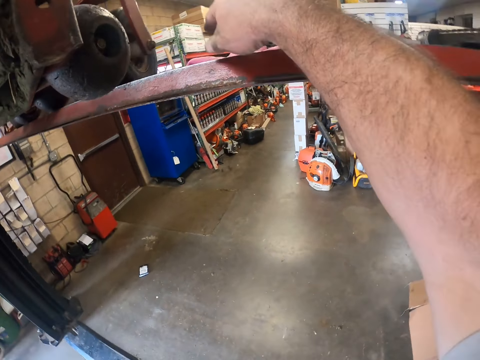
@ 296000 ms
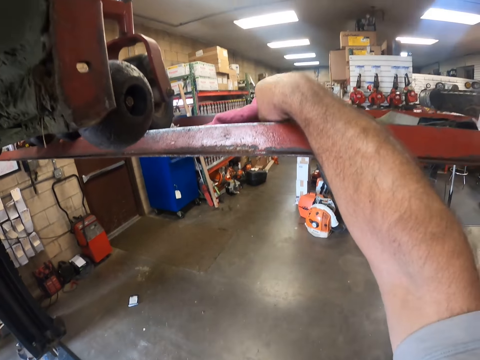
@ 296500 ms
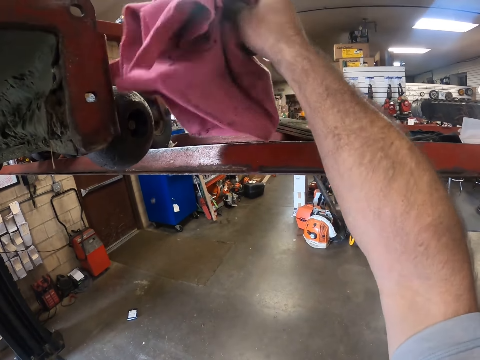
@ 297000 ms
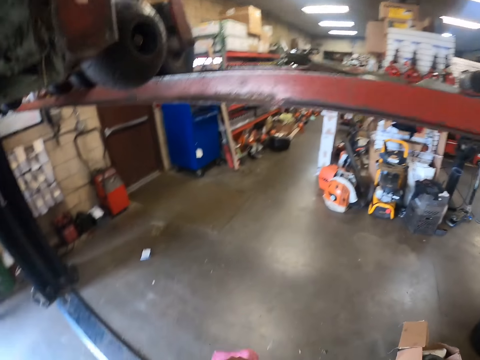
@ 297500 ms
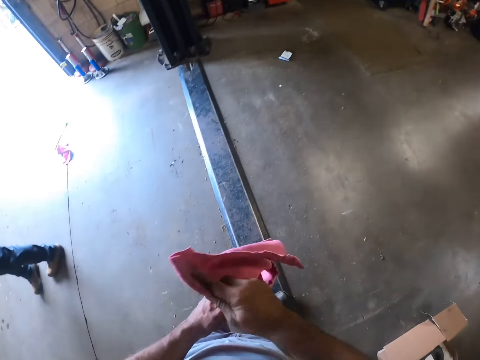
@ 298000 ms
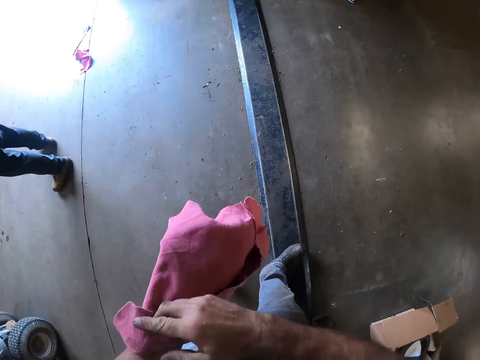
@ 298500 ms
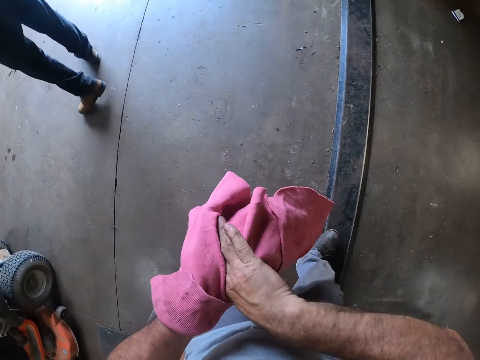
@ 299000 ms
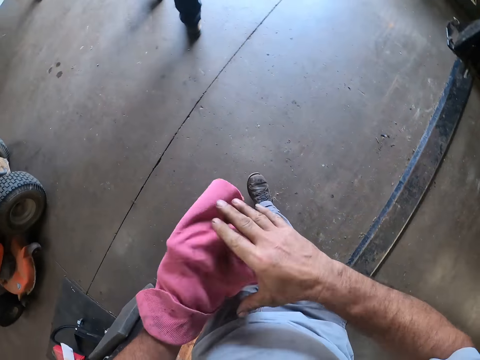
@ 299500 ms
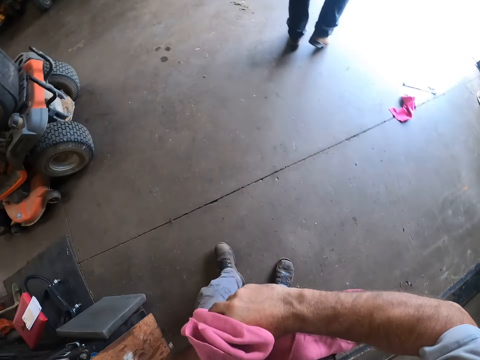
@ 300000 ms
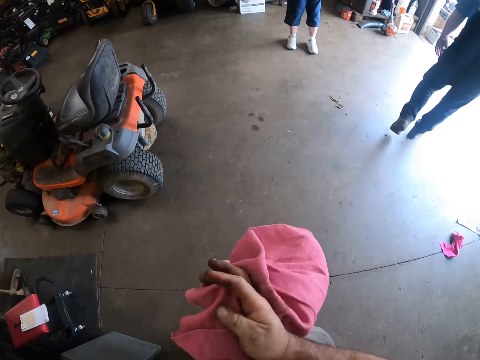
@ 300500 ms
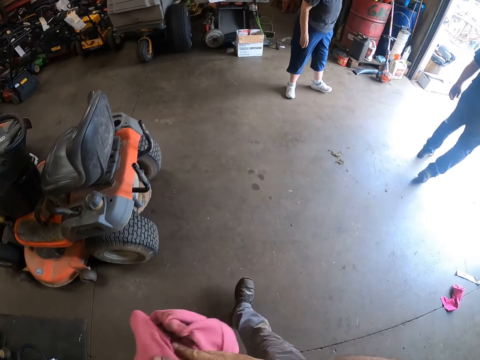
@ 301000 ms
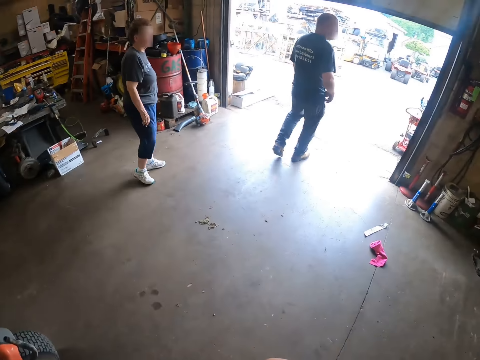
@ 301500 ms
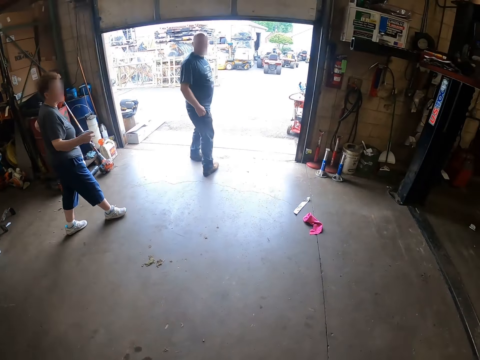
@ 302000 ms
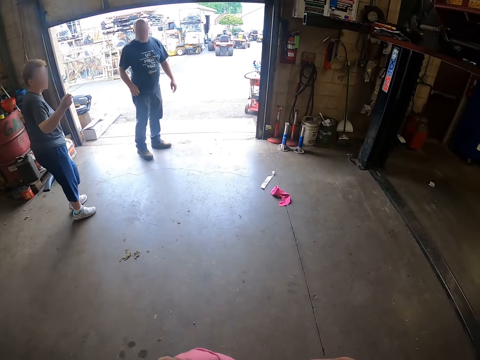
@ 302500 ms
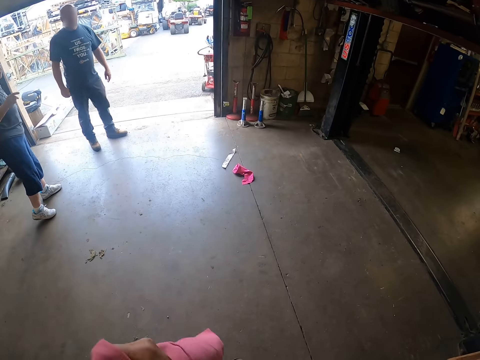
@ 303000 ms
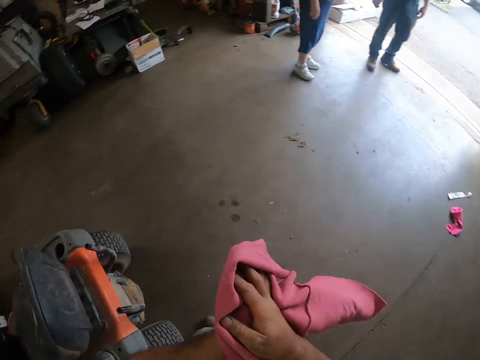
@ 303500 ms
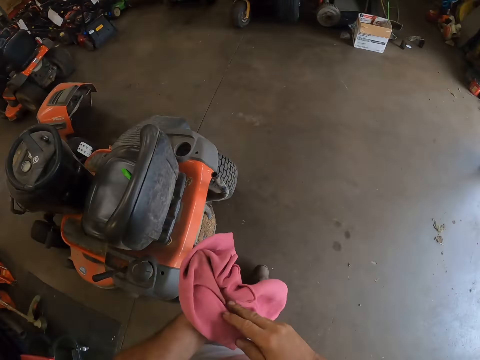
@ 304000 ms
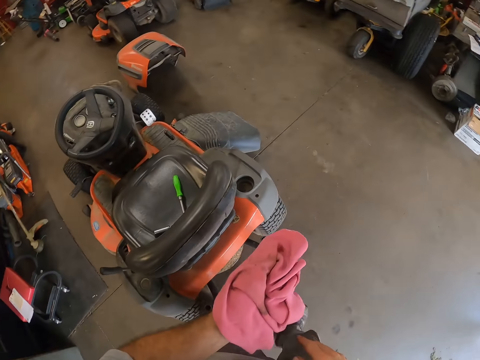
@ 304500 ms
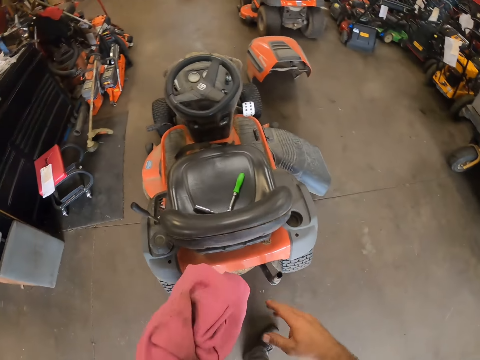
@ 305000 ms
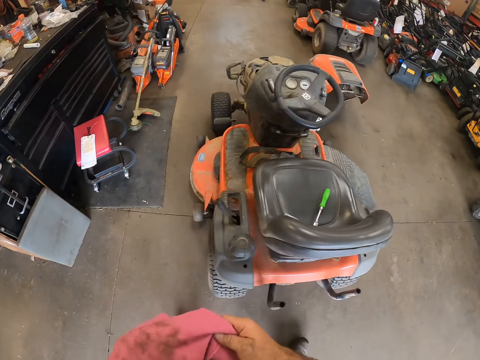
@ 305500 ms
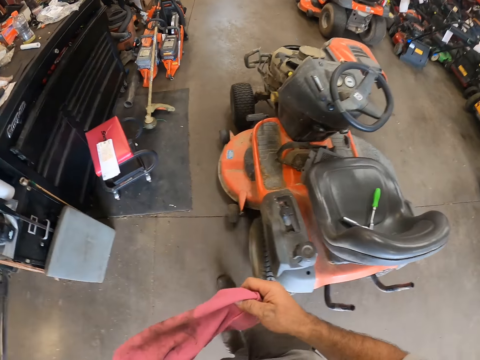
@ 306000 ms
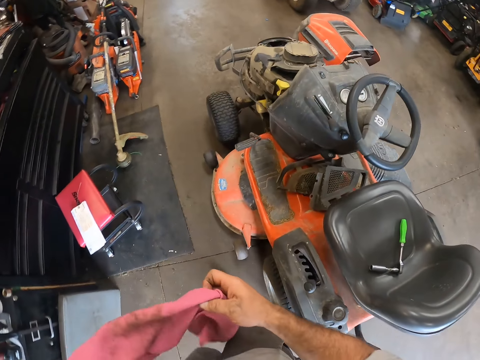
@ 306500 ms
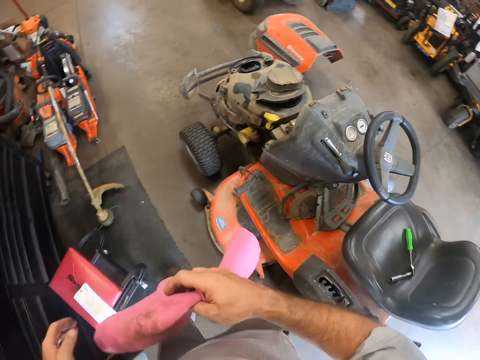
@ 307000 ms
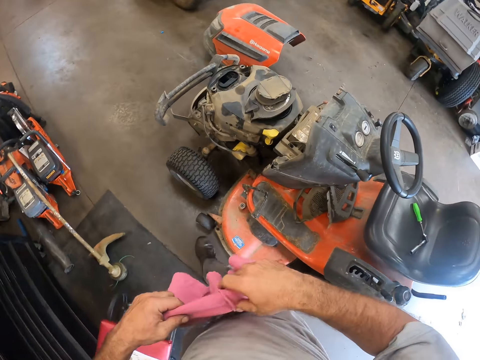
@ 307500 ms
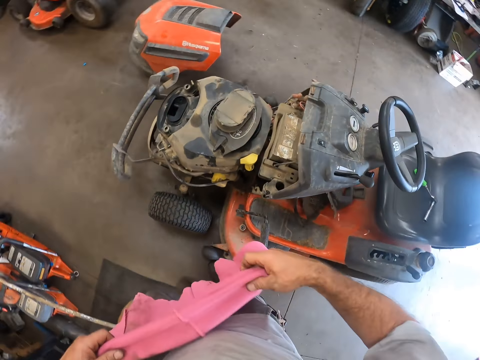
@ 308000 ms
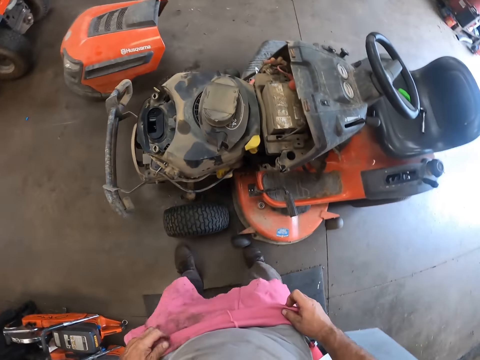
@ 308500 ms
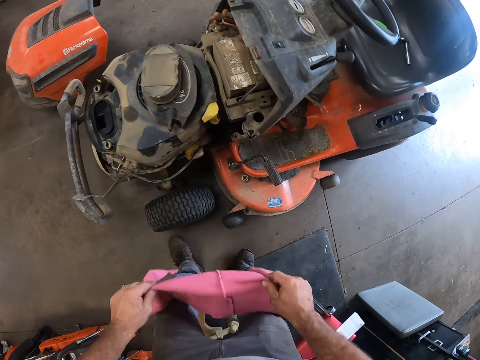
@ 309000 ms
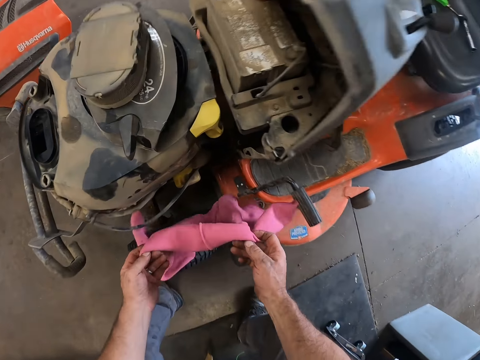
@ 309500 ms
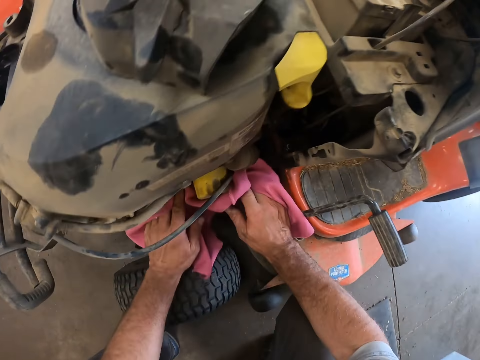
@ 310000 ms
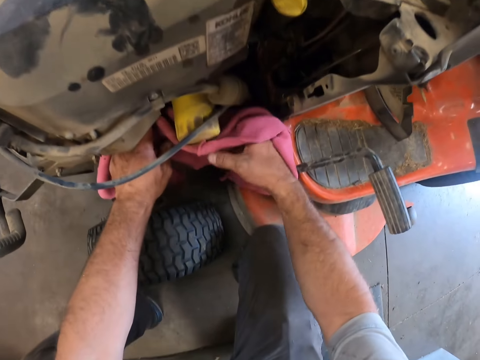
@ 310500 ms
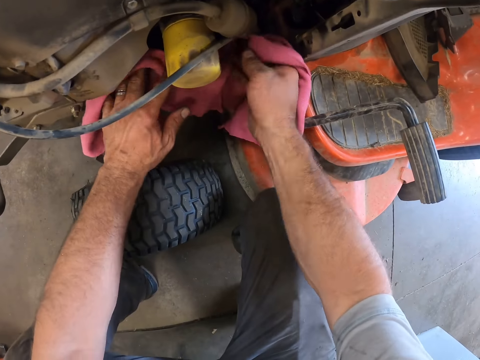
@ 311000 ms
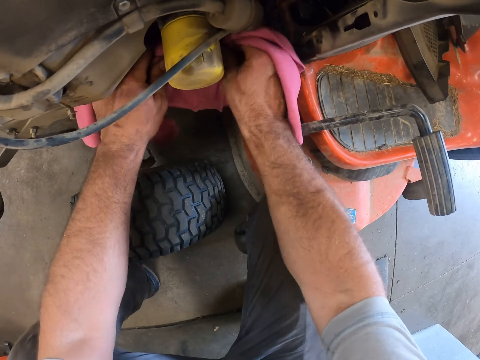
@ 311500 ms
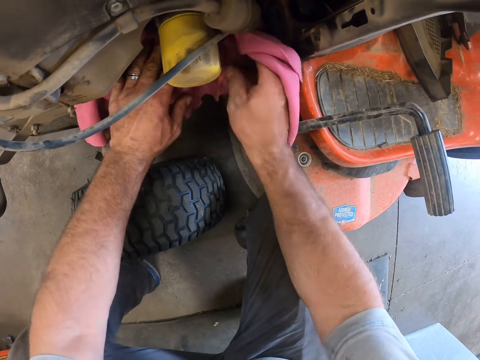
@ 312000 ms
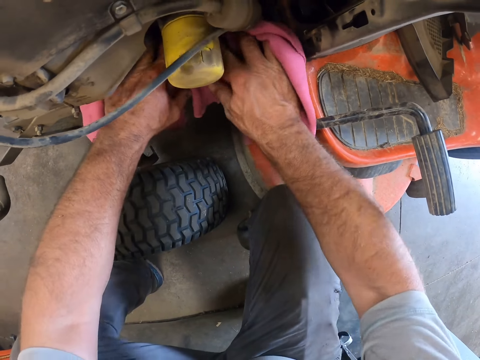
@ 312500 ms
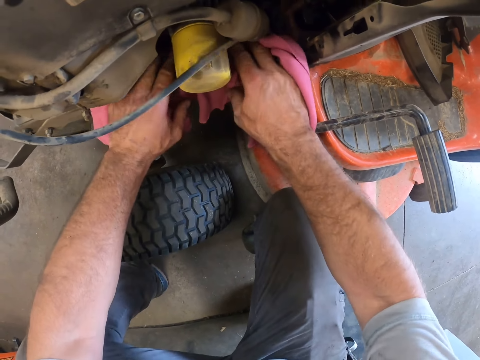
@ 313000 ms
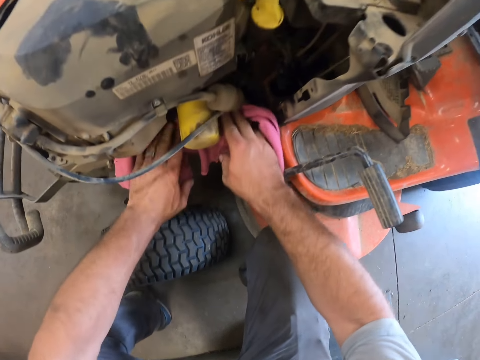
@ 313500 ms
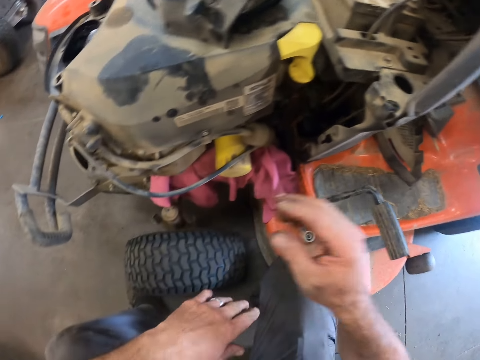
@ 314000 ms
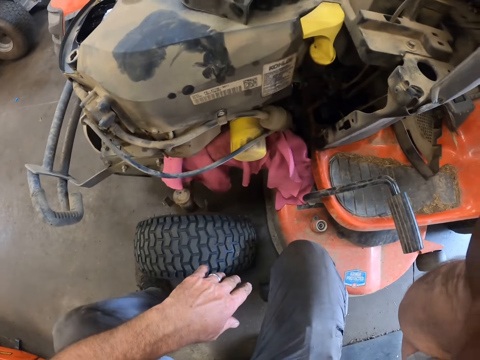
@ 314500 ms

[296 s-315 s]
The camera wearer picks up a towel or cloth from an auto lift beam with his right hand. He wipes both hands with the towel. A man walks out of the workshop. The camera wearer walks towards the lawn mower. A woman walks behind the man. The woman and the man converse. The camera wearer walks around the lawn mower. He adjusts the cloth and holds the towel with both hands. He squats. He puts the towel into the riding mower with both hands. He cleans the inner part of the riding mower with the towel with both hands. He raises his right hand towards the camera. He adjusts the camera.
